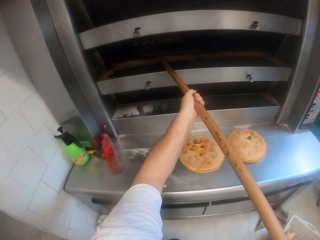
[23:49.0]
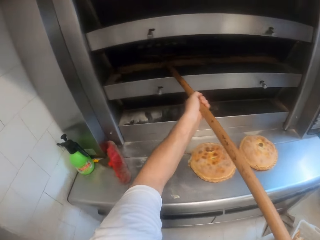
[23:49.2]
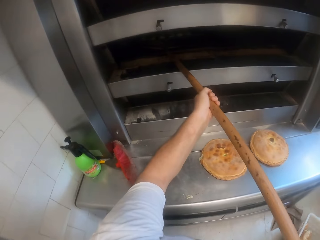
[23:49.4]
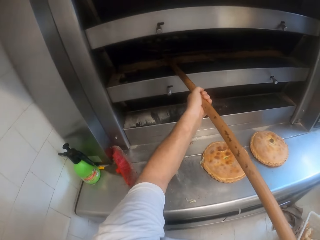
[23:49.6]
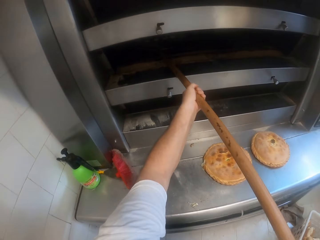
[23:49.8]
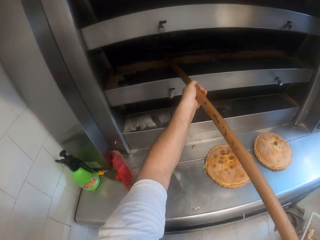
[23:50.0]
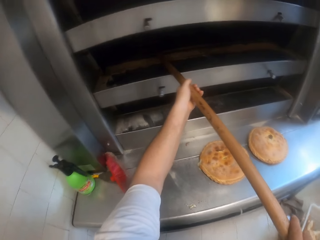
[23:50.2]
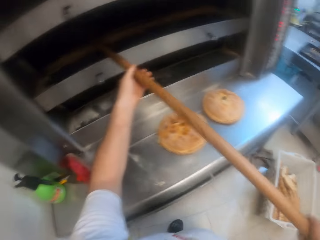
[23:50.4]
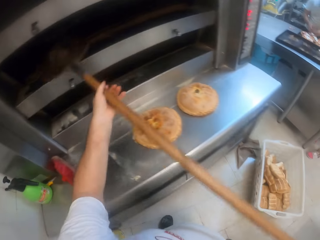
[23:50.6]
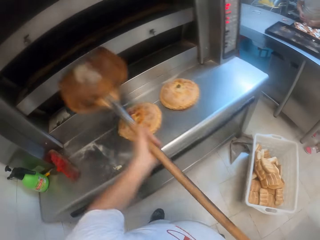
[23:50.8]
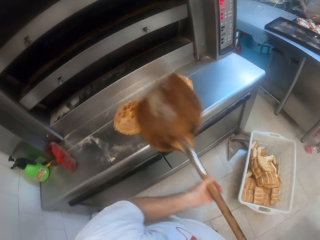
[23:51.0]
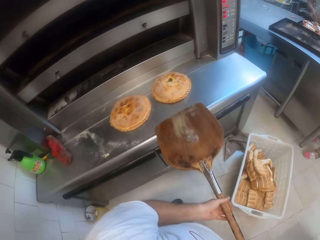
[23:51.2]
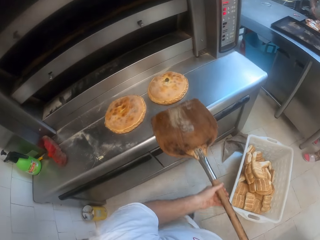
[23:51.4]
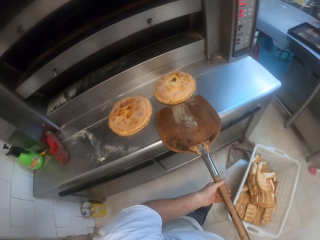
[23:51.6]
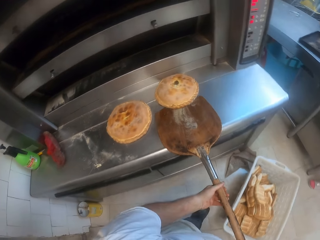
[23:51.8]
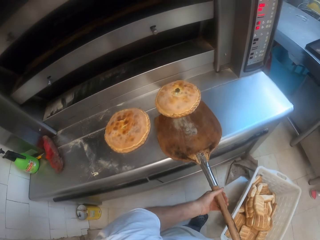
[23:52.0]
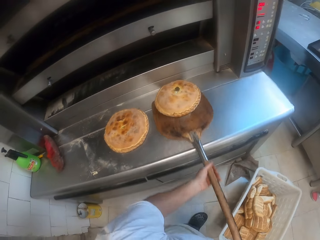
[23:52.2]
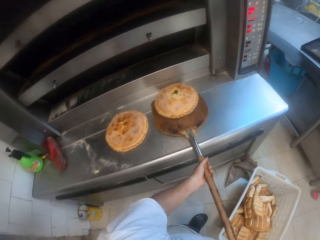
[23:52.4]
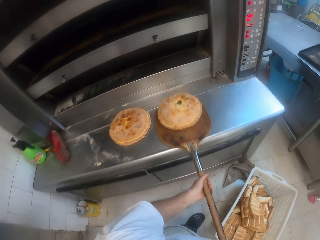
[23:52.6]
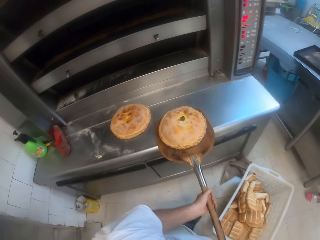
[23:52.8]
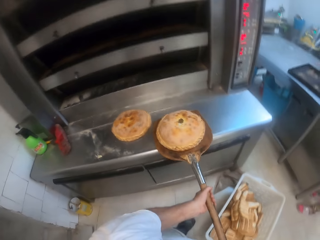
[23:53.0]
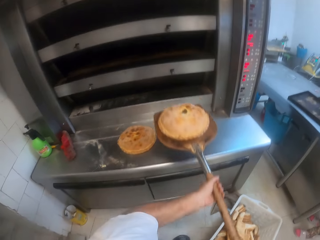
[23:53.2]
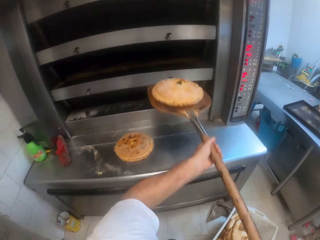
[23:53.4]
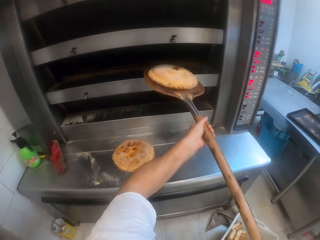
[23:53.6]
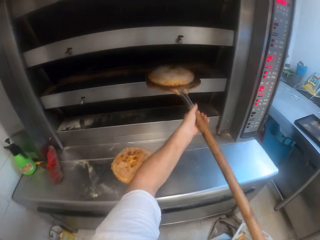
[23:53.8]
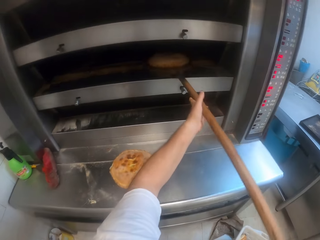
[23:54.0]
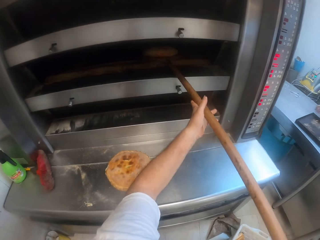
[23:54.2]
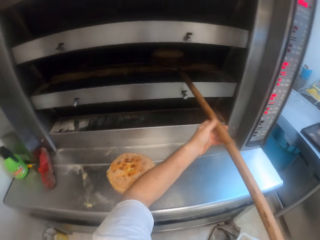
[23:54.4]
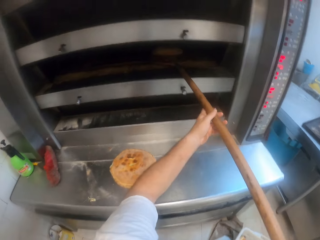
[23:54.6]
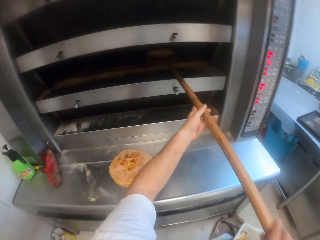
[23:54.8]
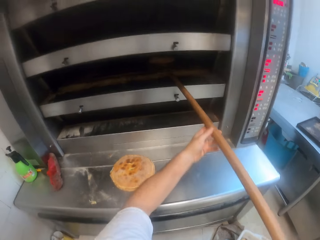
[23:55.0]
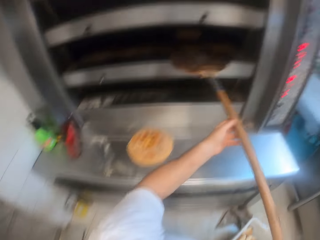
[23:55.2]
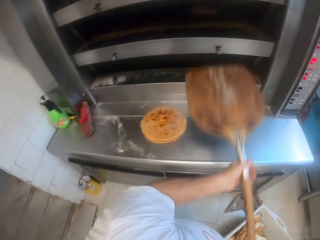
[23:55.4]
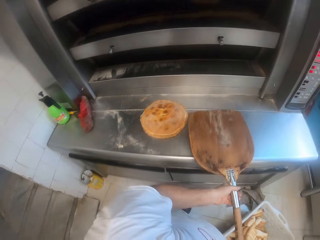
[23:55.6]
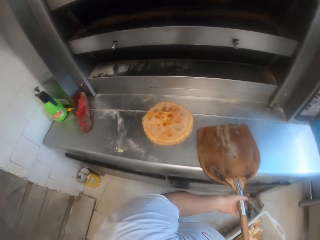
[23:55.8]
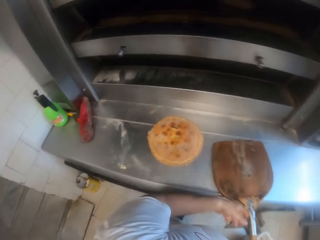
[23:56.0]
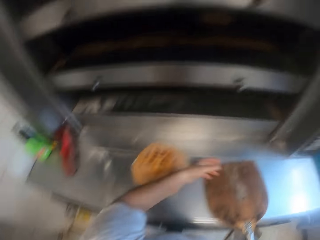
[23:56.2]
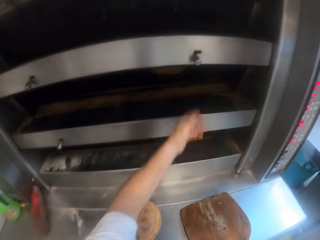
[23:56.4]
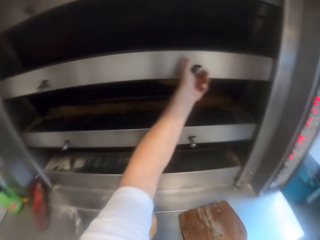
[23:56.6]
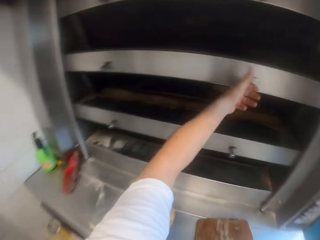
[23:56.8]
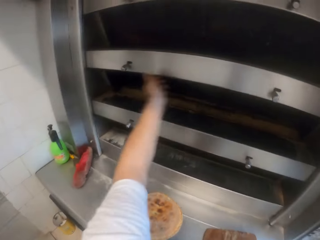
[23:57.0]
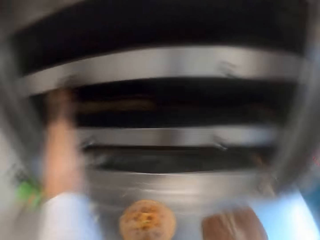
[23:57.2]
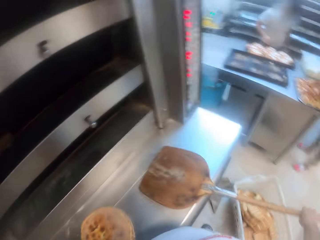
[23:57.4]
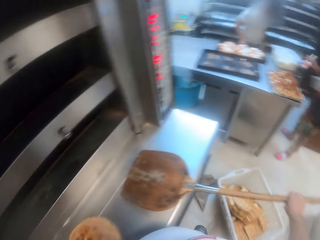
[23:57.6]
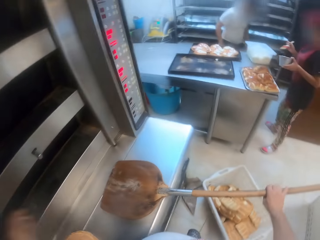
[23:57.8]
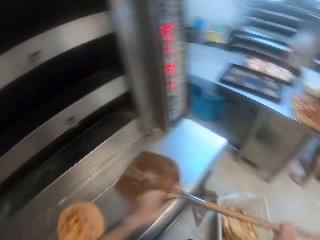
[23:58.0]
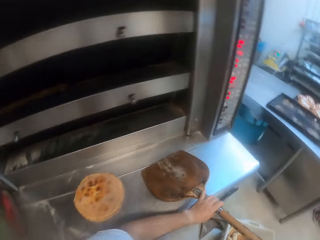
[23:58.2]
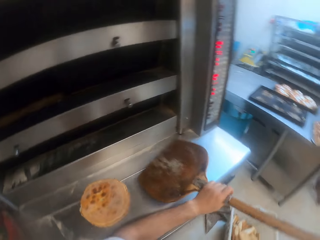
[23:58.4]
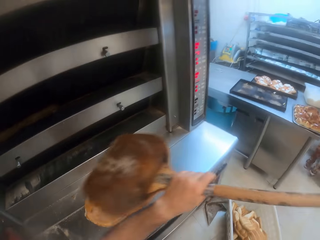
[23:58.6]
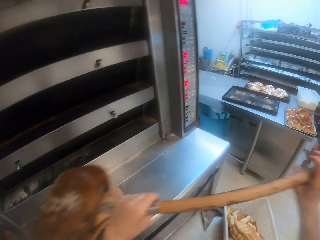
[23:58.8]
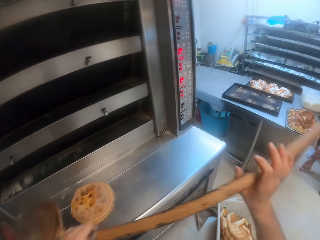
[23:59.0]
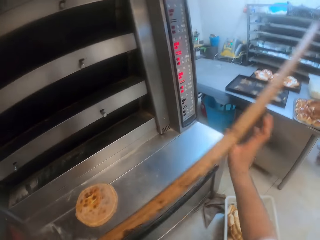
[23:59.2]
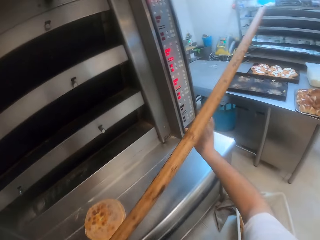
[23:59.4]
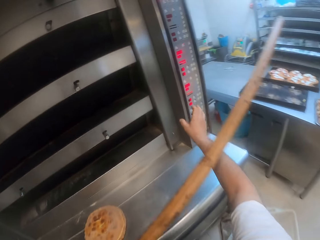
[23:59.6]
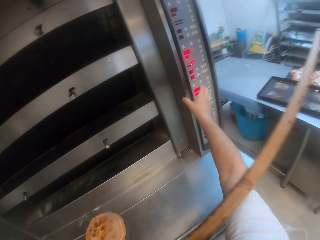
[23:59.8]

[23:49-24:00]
The camera wearer removes the oven stick. He puts the pizza or bread into the oven with the pizza paddle in both his hands. He picks the bread. He lifts his hand. He turns a knob on the oven with his left hand. He turns a knob on the oven with his left hand again. He removes the pizza paddle from the countertop with both his hands. He lifts the oven stick.

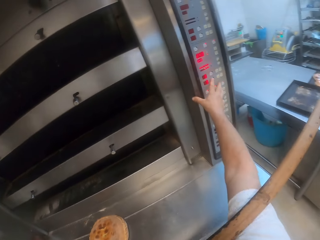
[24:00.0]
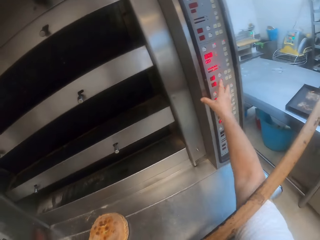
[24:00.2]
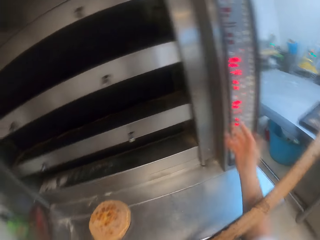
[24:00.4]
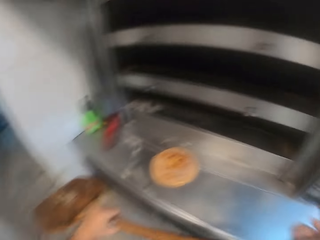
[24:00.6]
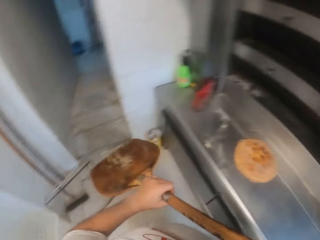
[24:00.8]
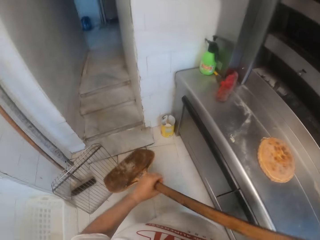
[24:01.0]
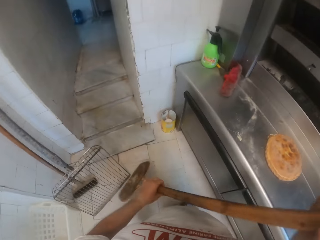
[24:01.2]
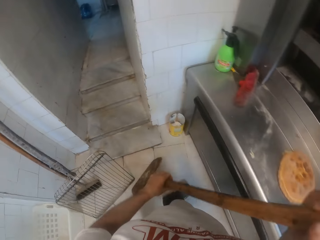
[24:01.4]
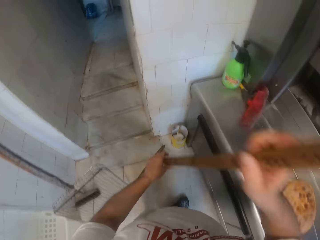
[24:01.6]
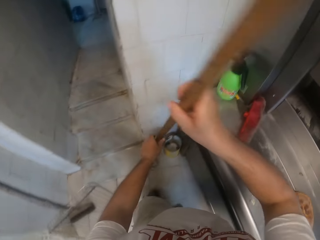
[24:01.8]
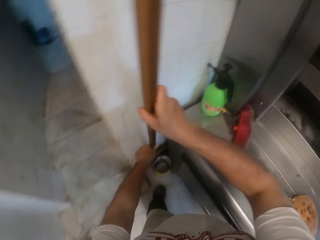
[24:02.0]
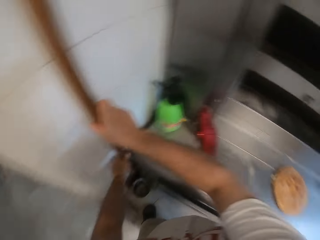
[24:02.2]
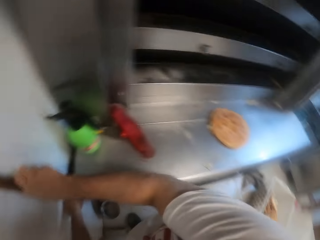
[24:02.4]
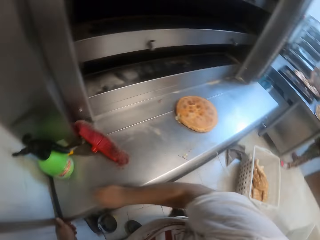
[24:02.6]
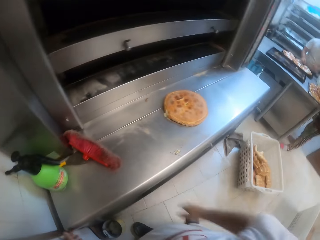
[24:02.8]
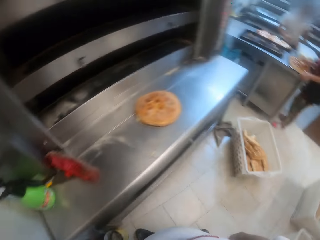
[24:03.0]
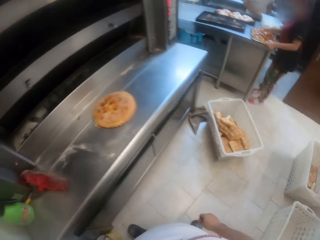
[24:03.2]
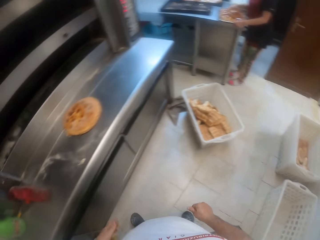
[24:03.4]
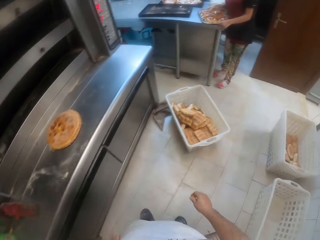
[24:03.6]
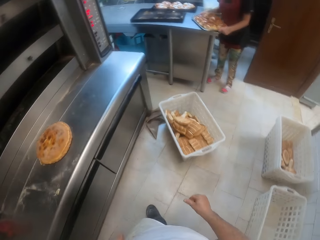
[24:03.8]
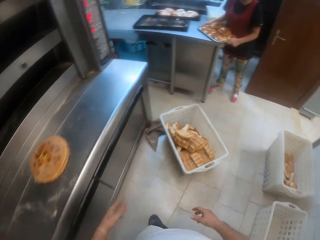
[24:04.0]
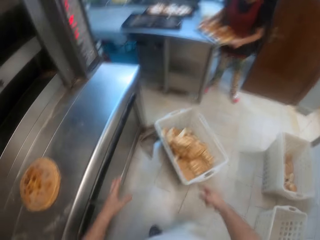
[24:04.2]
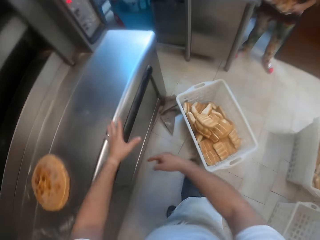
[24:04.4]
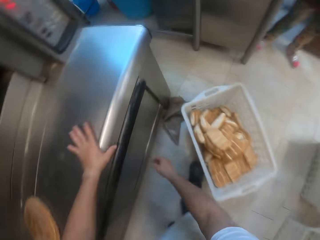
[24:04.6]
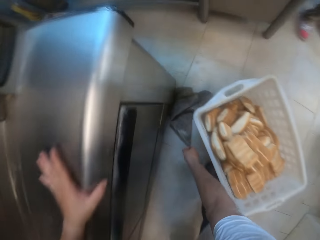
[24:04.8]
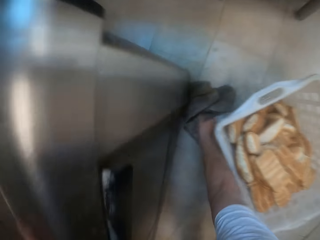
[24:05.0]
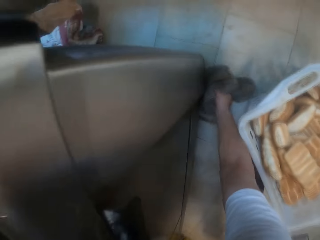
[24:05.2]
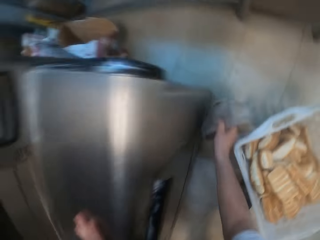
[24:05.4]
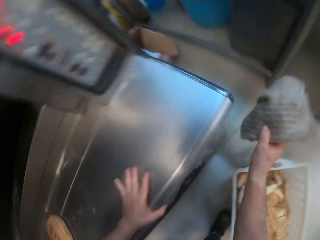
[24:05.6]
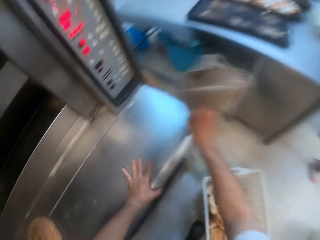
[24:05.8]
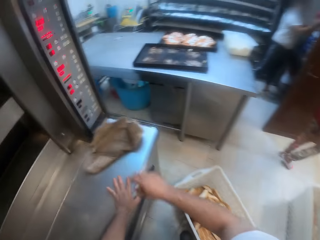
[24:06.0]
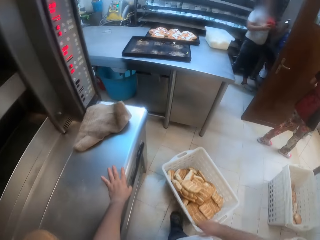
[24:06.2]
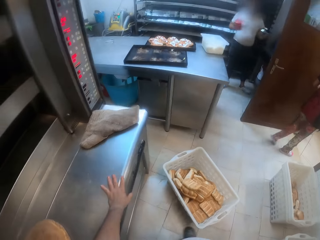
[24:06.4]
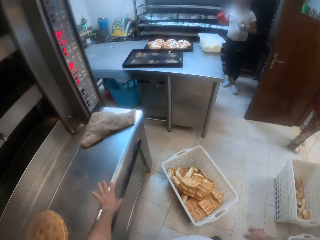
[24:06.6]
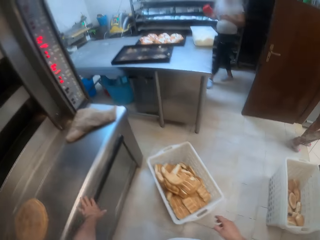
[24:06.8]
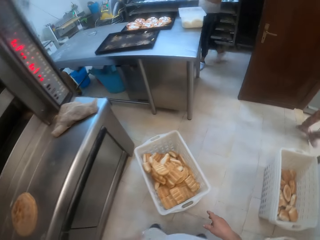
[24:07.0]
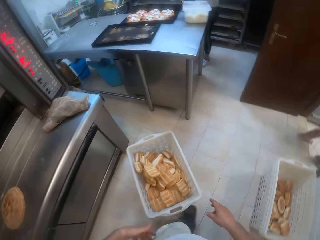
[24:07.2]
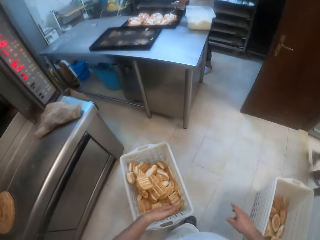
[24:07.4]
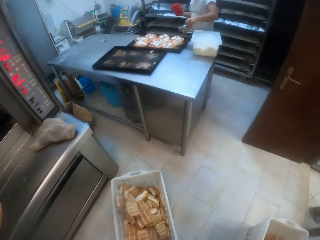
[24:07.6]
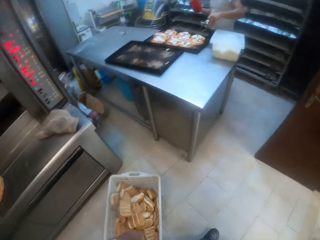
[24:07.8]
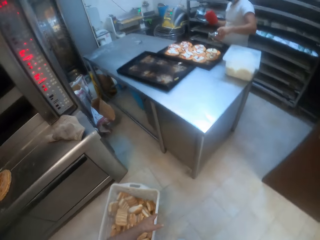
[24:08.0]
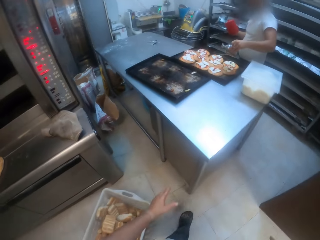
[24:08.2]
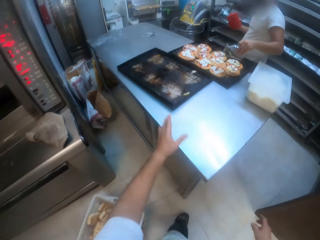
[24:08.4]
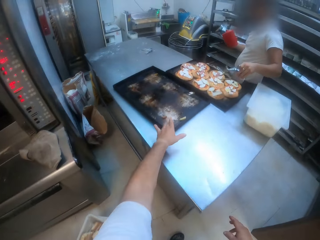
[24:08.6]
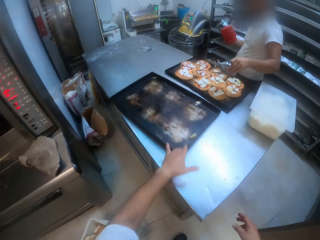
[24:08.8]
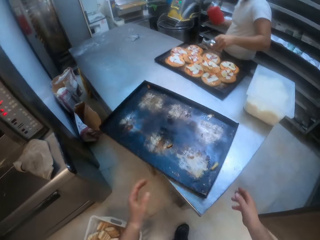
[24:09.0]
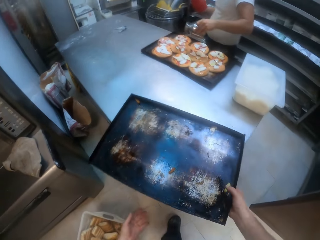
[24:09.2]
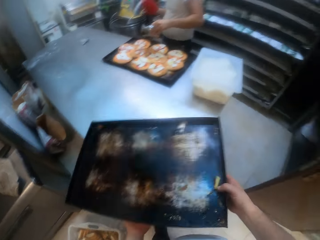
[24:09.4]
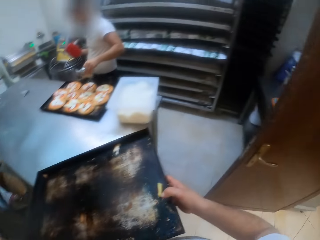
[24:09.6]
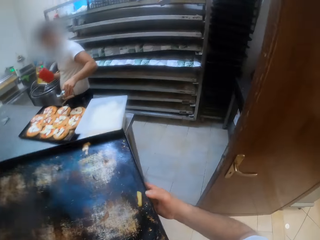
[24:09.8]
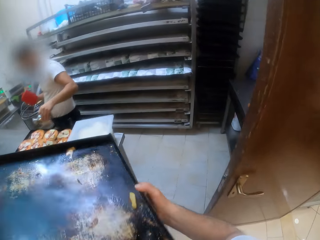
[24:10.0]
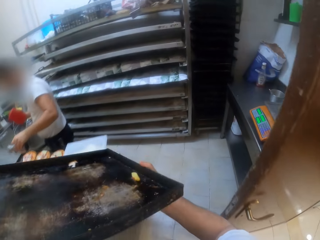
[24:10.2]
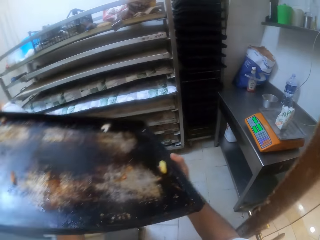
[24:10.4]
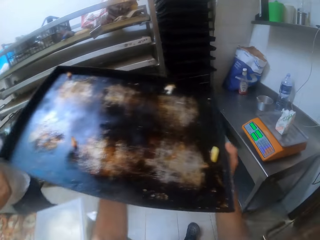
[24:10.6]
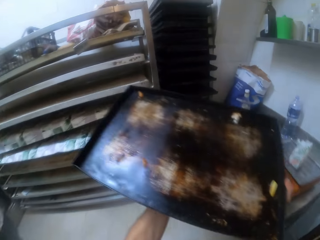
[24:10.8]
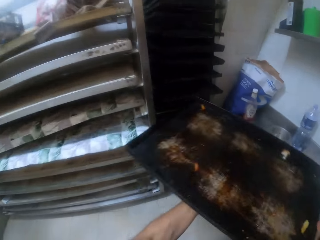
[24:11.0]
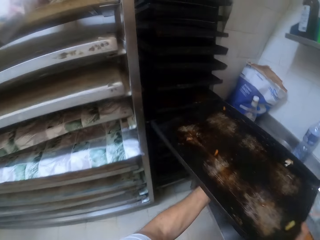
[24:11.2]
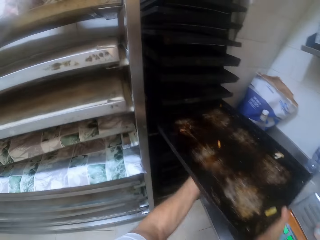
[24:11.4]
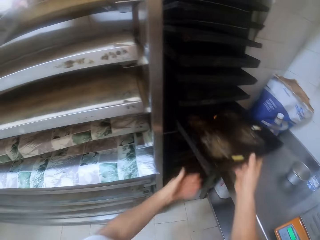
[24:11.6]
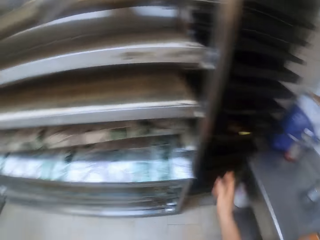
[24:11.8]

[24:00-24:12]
The camera wearer presses a button on the oven with his right hand. He drops the pizza paddle on the floor towards the wall with both his hands. He moves around the room. He moves around the room again. A woman carries the tray of bread from the table with both her hands. The camera wearer picks a napkin from the floor with his right hand. He drops the napkin on the countertop with his right hand. A man picks a bottle from a shelf. The camera wearer moves around the room. The man pours the content of the bottle on the pizza in the tray on the table with his left hand. The camera wearer slides a tray across the table with his left hand. He picks the tray from the table with both his hands. He carries the tray. He drops the tray in a tray rack with both his hands.
